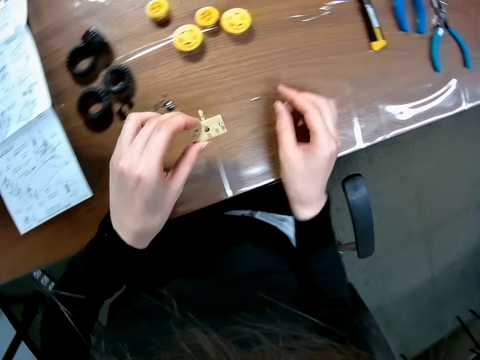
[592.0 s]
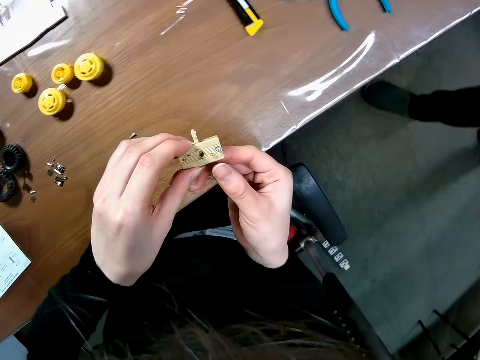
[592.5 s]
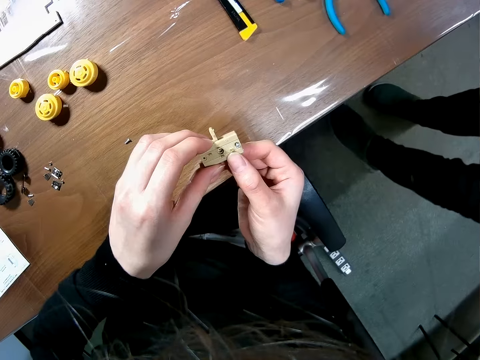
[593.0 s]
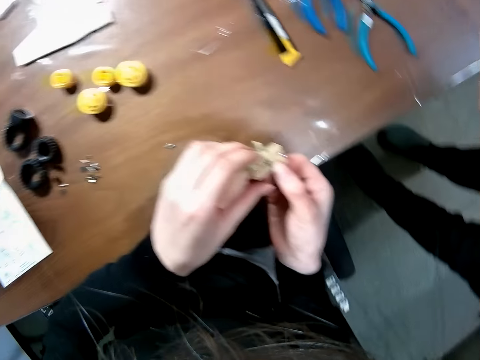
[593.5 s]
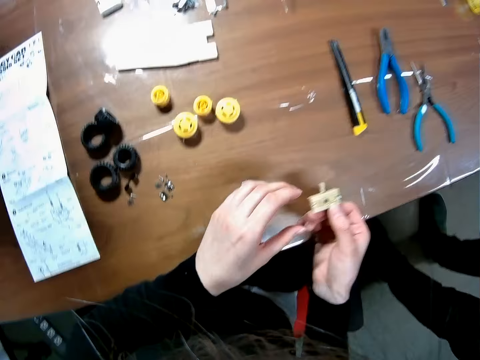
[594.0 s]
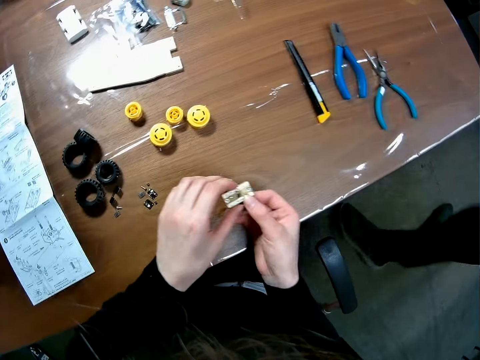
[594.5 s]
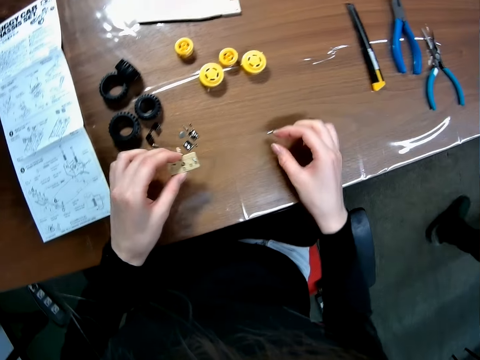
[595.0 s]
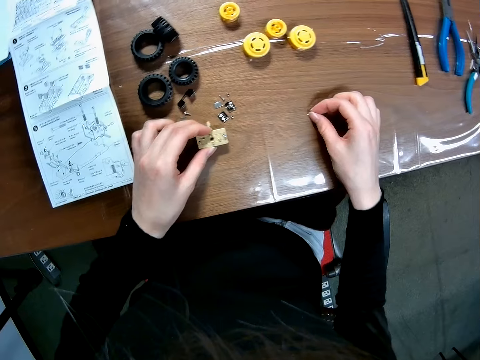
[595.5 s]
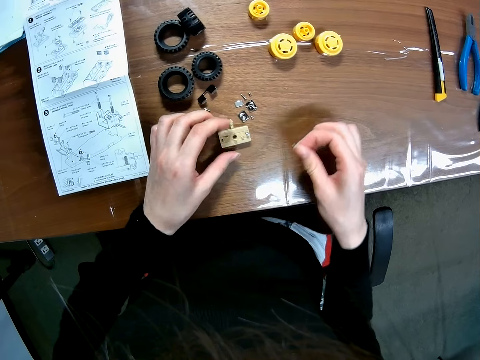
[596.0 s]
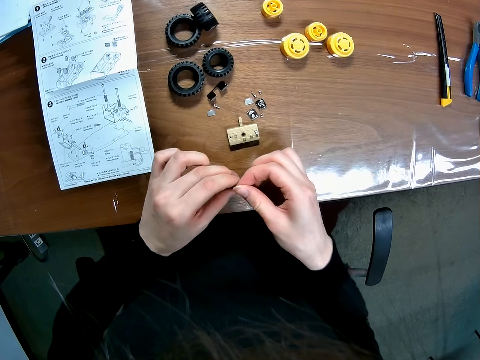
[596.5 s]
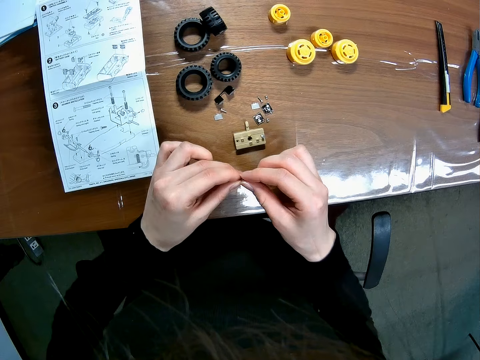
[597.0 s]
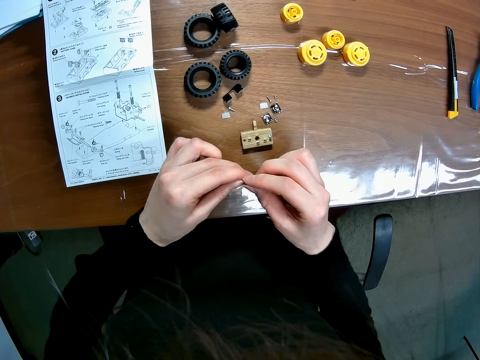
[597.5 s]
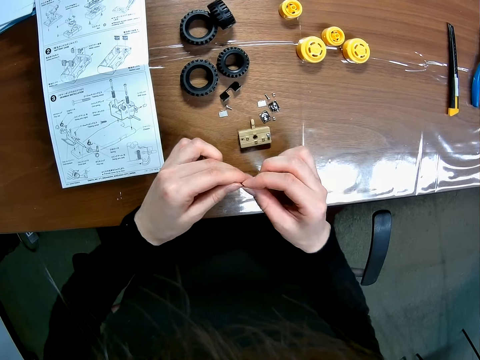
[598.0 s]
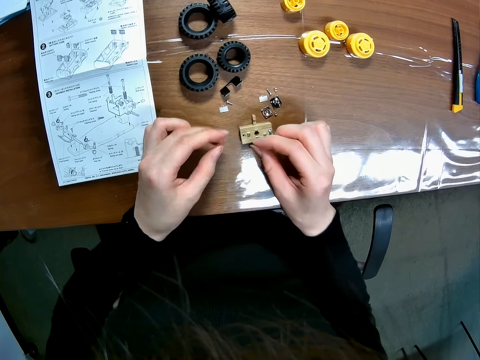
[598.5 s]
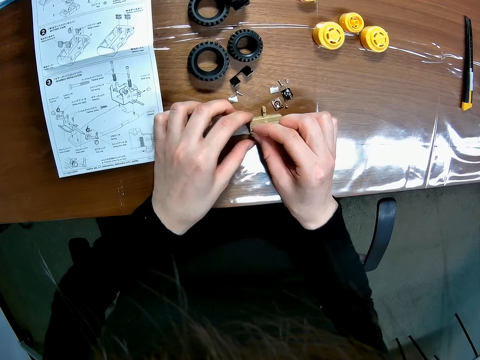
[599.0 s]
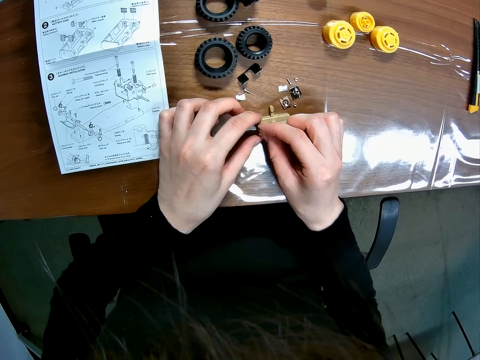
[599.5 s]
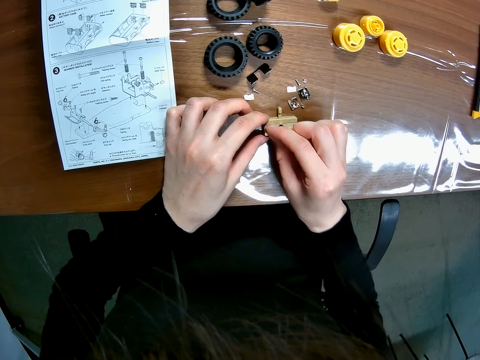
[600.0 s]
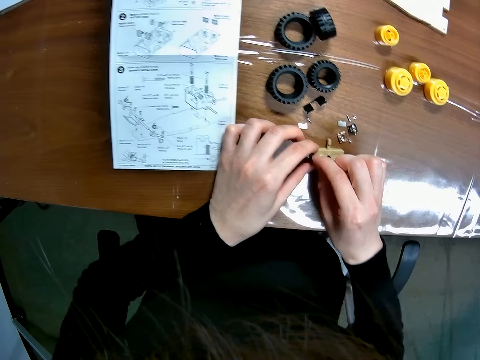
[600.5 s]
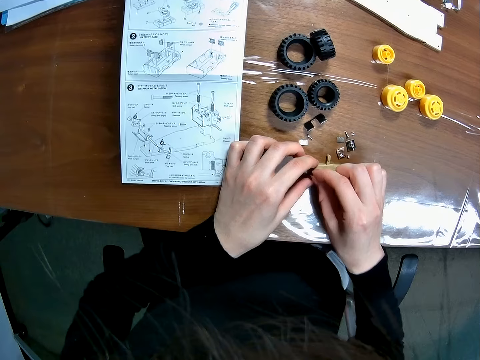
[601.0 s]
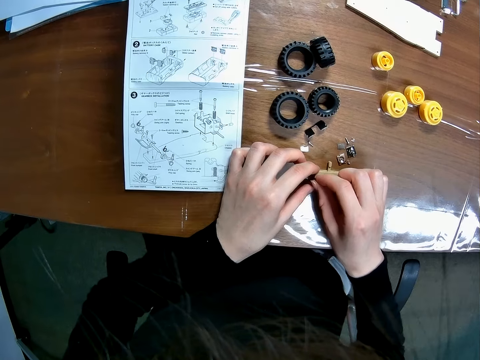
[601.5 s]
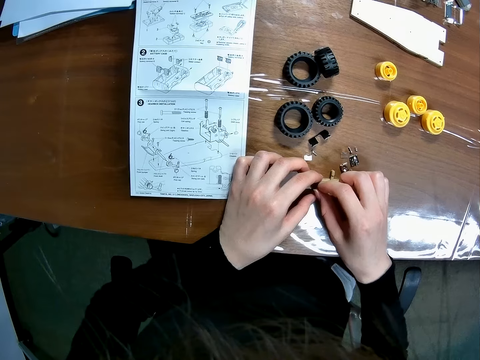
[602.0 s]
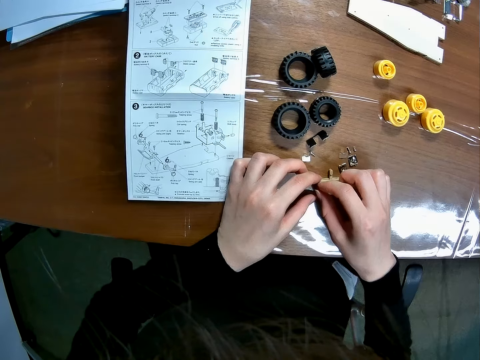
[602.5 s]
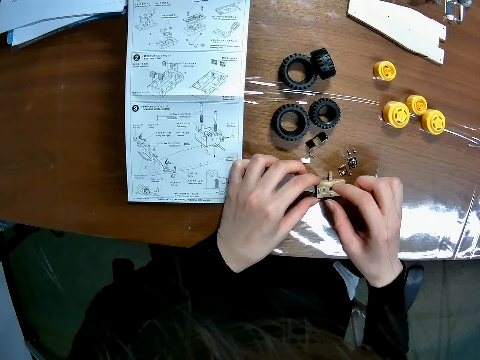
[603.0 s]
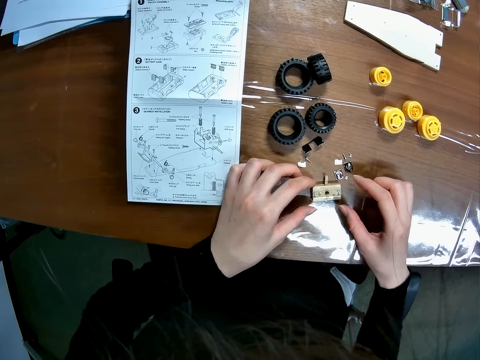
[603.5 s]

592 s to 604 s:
The camera wearer picks up a toy car's component on the table with her left hand. She drops the screw on the table. The man walks towards the camera wearer. The man walks away from the camera wearer. The camera wearer picks up the screw on the table with her right hand. She drops the toy car's component on the table. She screws the toy car's component on the table.

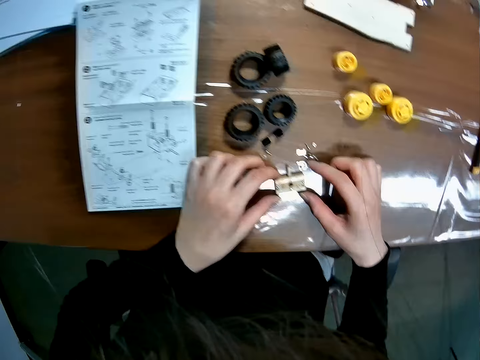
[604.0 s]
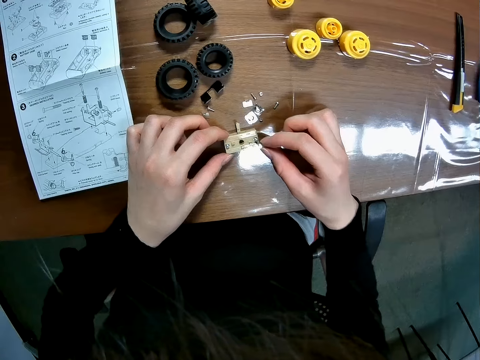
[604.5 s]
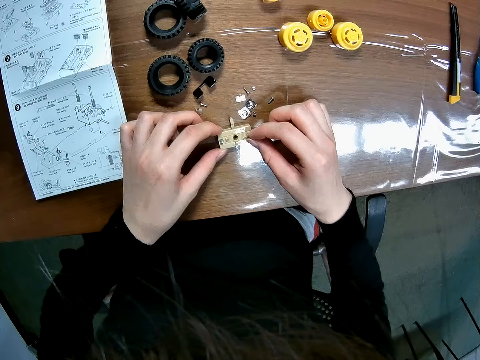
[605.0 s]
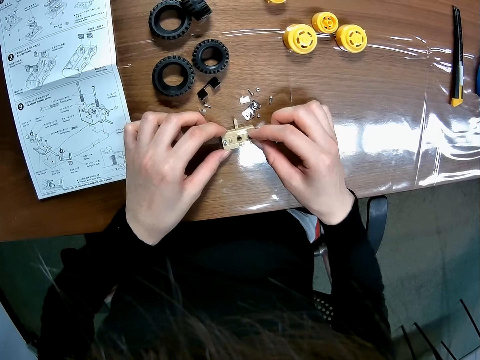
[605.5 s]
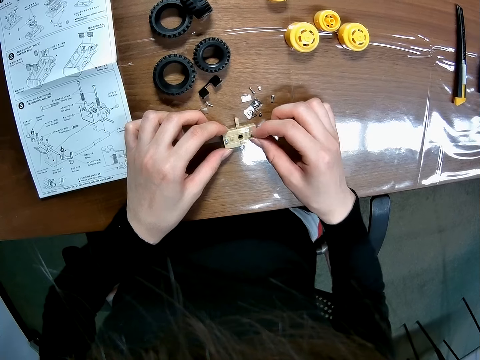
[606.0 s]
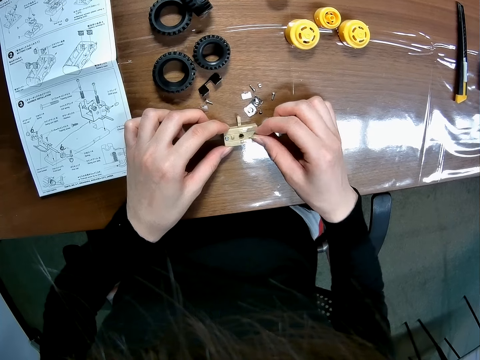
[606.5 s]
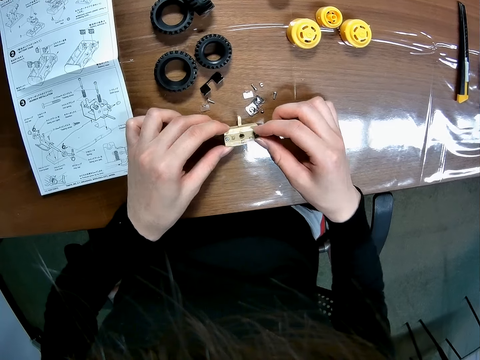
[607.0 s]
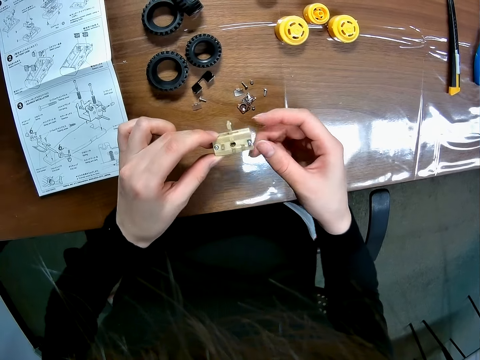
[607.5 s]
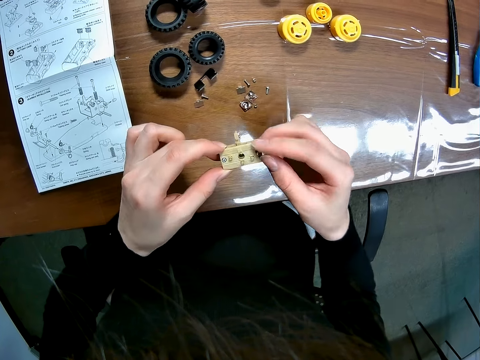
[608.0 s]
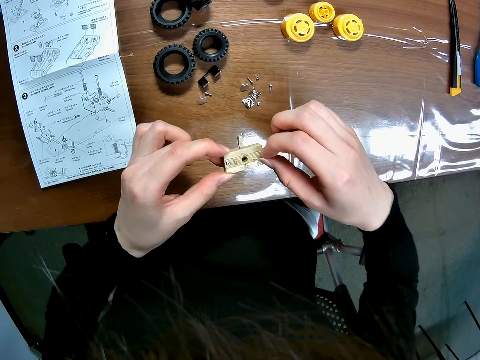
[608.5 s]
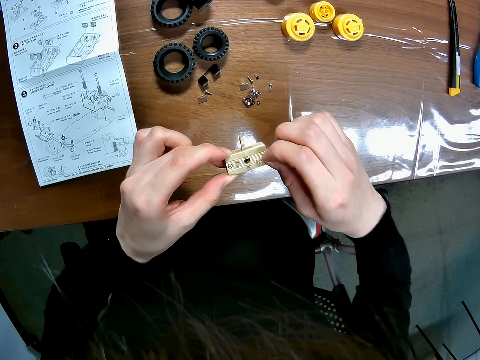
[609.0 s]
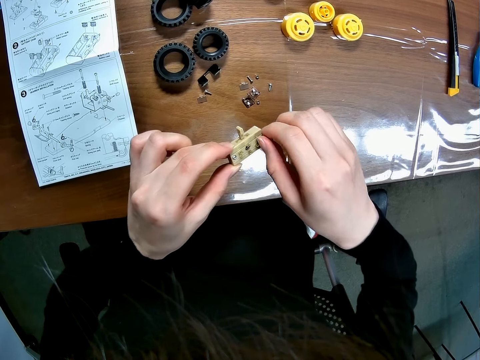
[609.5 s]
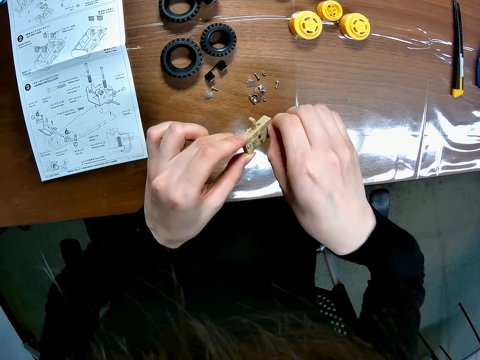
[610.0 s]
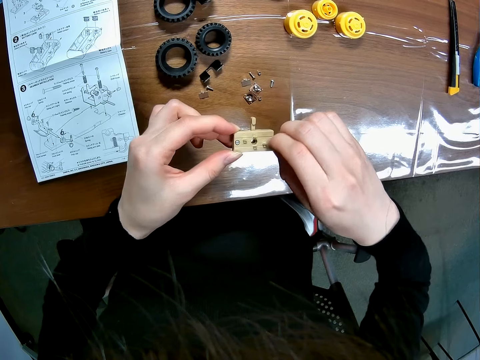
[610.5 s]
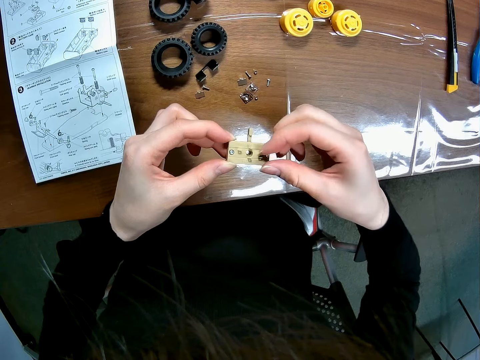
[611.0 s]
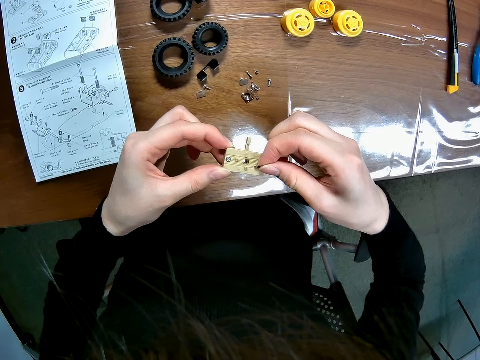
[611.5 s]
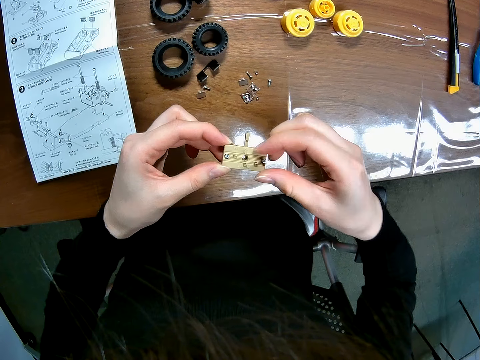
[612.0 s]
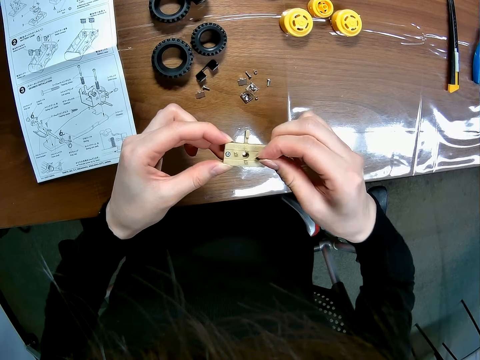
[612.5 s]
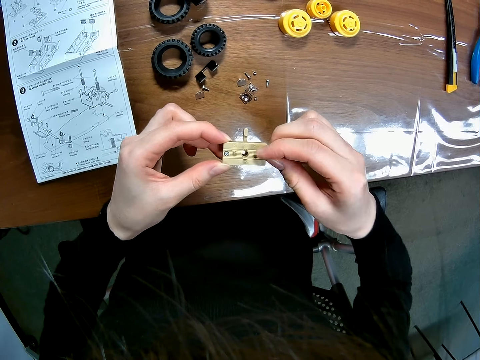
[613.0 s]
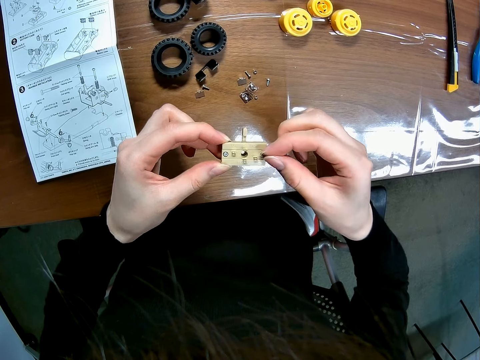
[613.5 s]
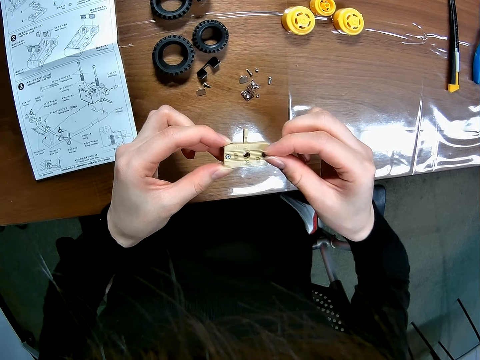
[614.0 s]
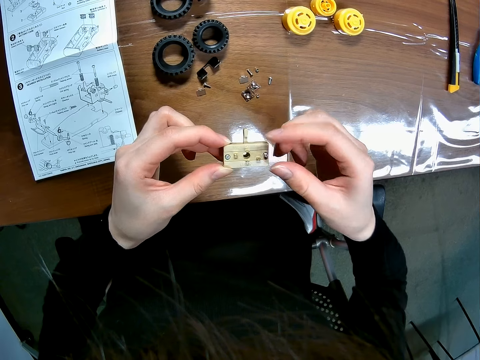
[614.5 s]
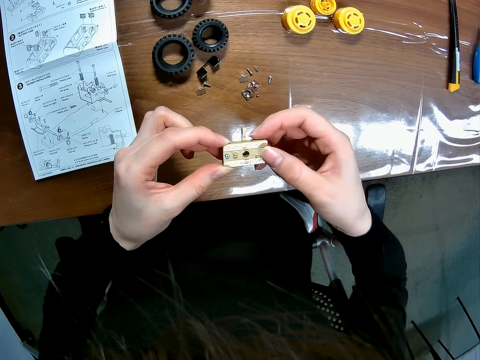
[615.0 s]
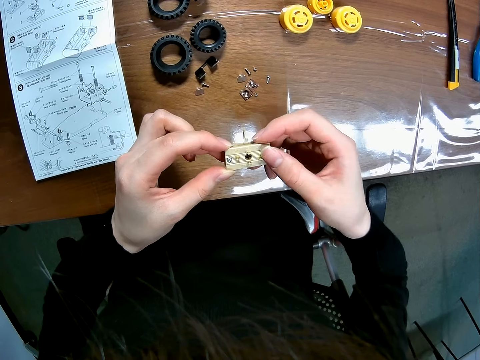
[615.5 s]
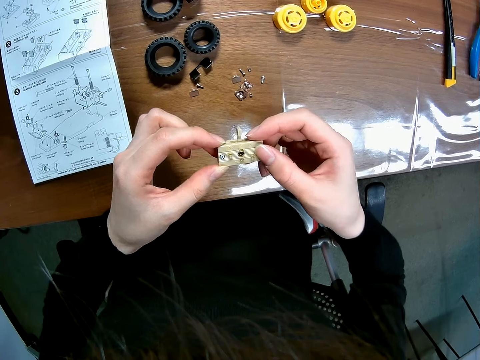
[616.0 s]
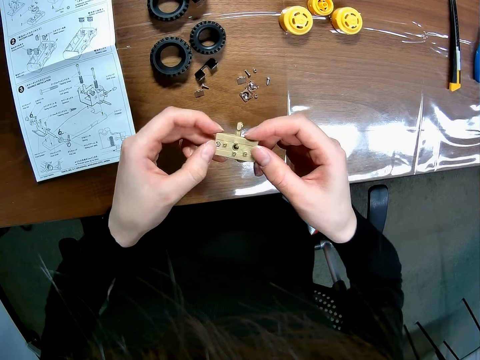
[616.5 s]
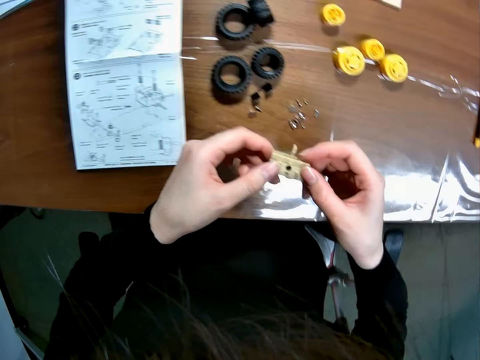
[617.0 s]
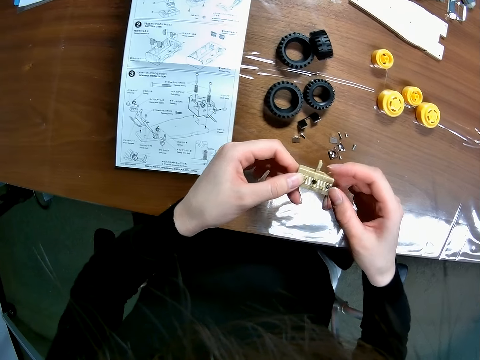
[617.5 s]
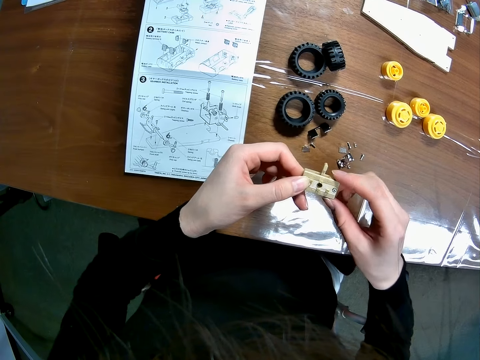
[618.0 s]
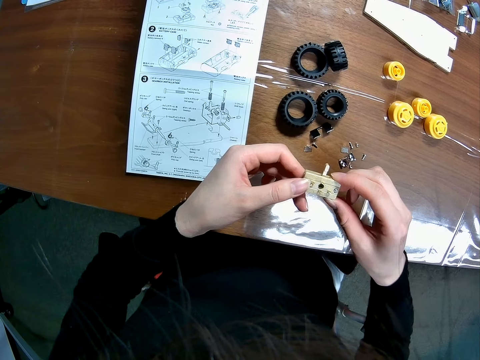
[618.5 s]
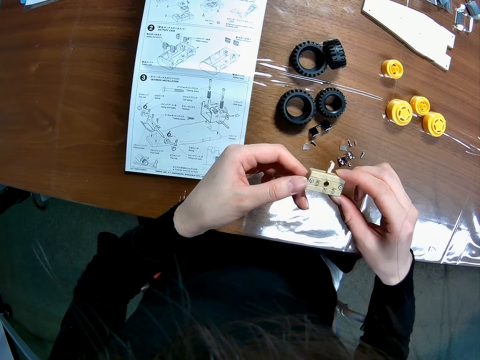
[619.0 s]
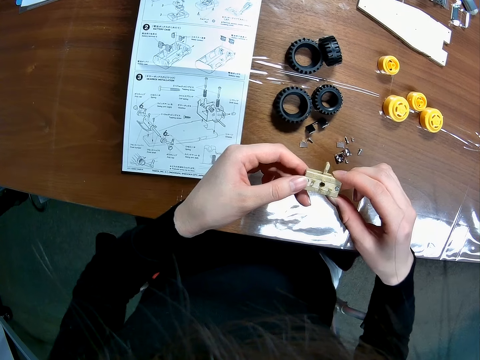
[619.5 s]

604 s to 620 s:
The camera wearer closes the bolt. They pick up the toy car's component on the table with both hands. They screw the toy car's component. They open the bolt.
